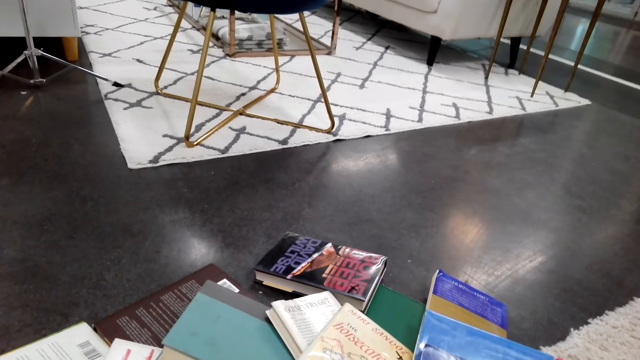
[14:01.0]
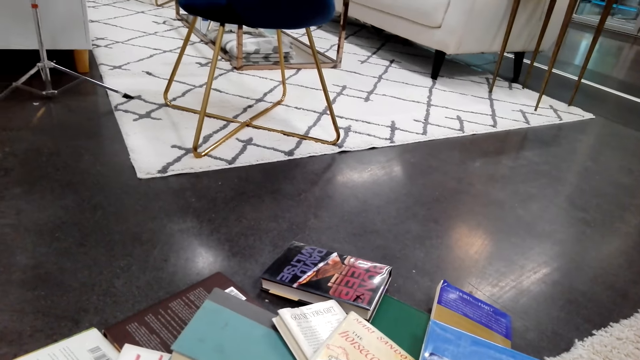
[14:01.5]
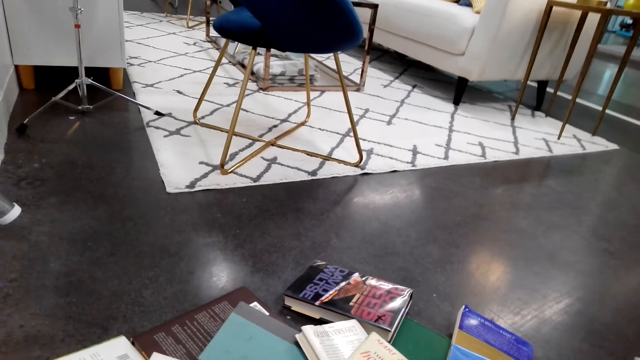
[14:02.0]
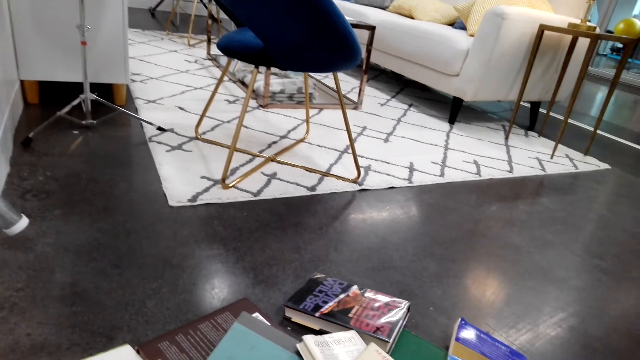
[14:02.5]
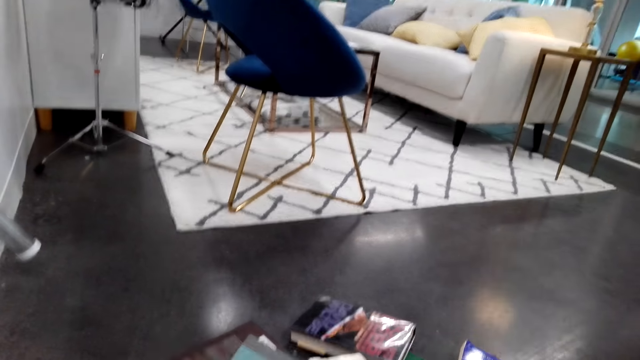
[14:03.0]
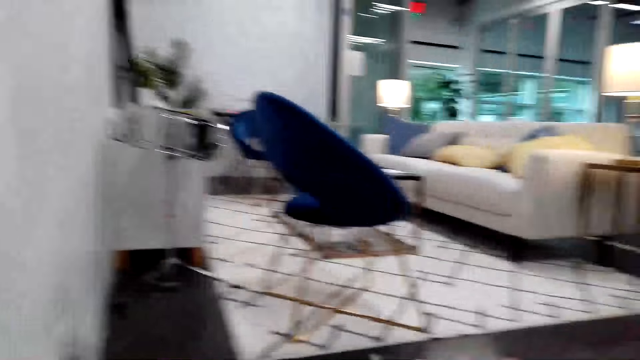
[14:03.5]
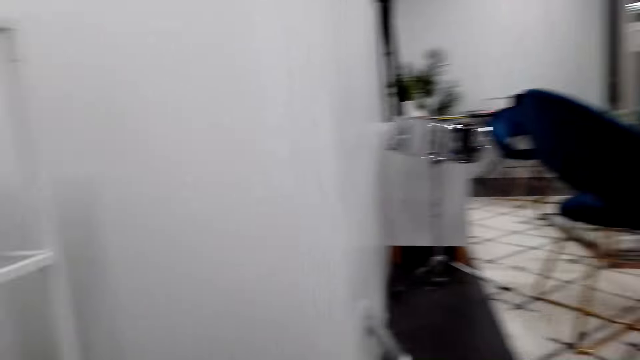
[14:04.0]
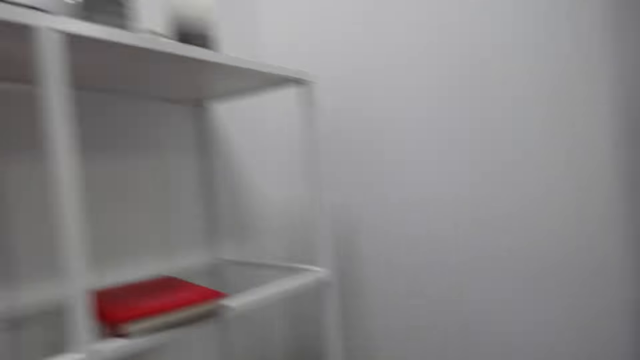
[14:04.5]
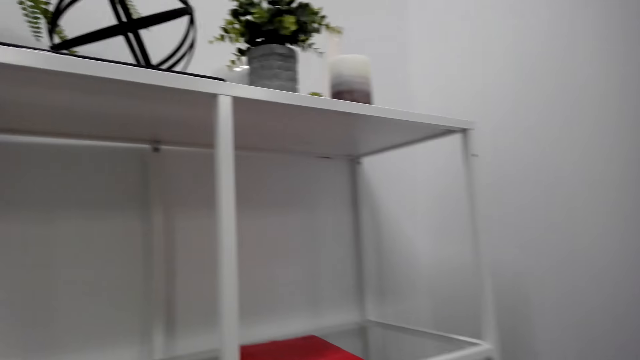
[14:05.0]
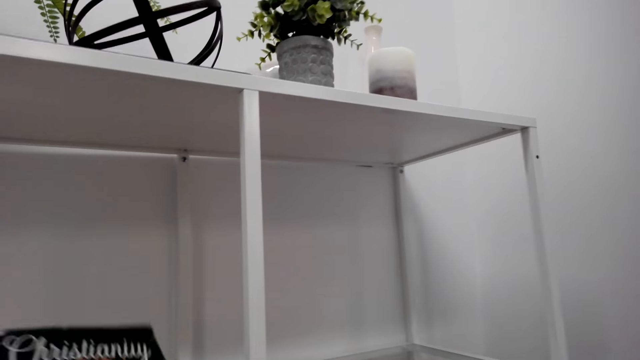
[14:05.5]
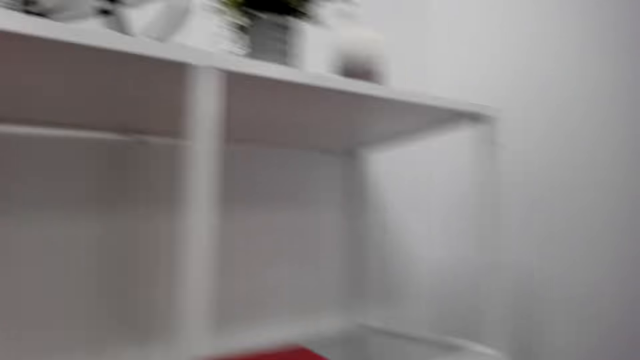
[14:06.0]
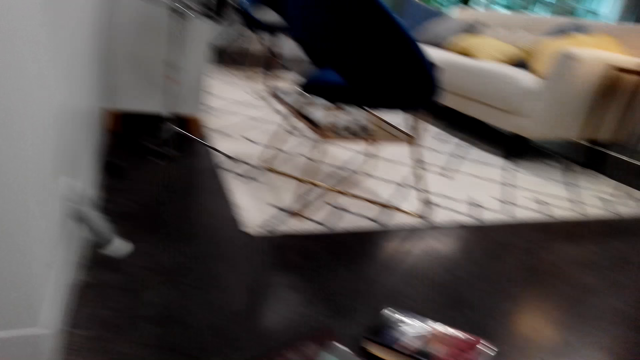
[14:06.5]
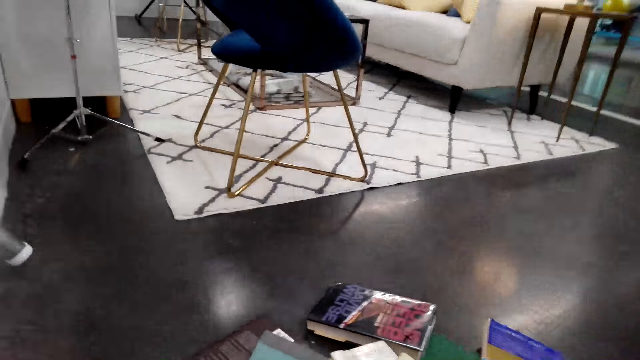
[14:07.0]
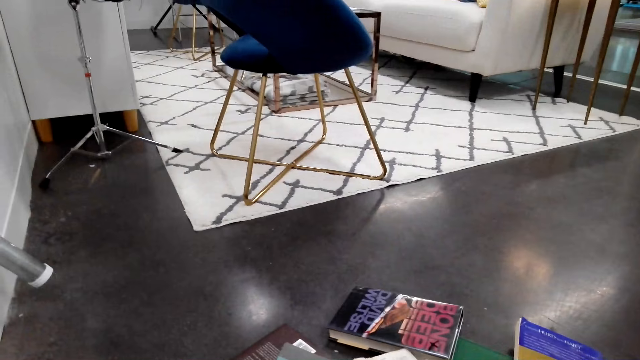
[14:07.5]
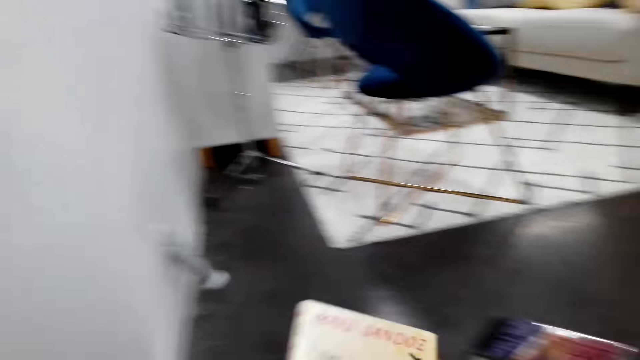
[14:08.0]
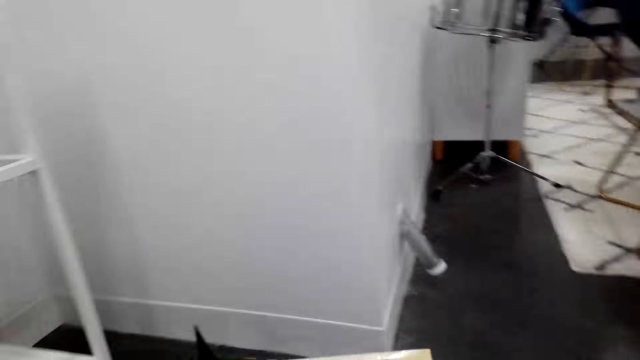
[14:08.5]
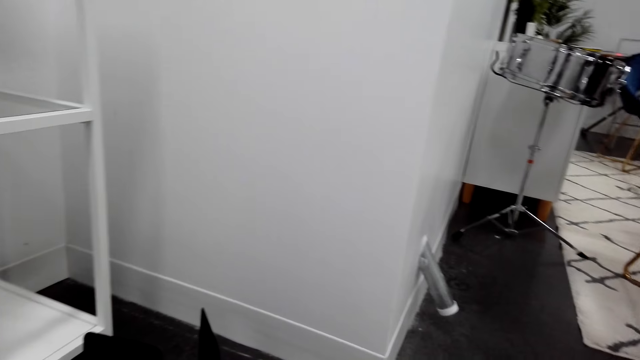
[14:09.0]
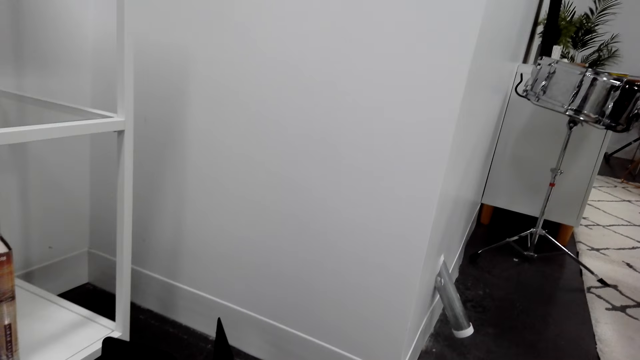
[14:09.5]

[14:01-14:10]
The camera wearer does something. They place the book on the shelf. They take a book on the floor.

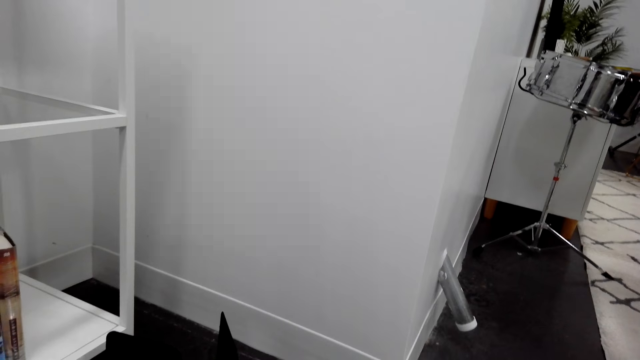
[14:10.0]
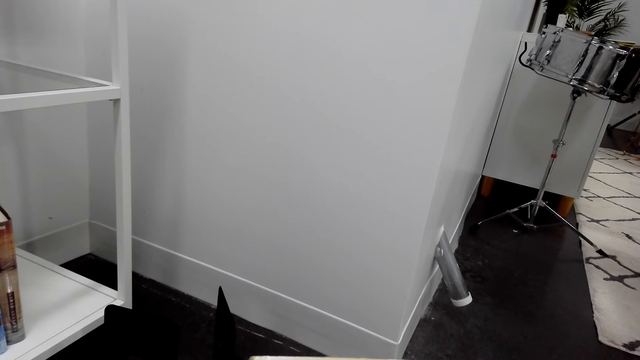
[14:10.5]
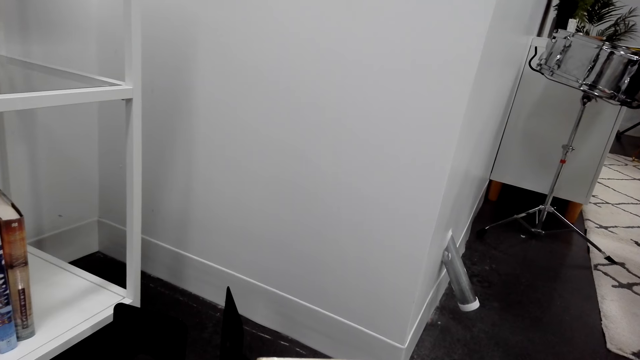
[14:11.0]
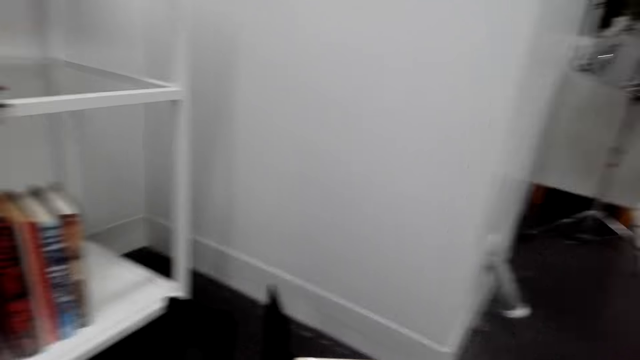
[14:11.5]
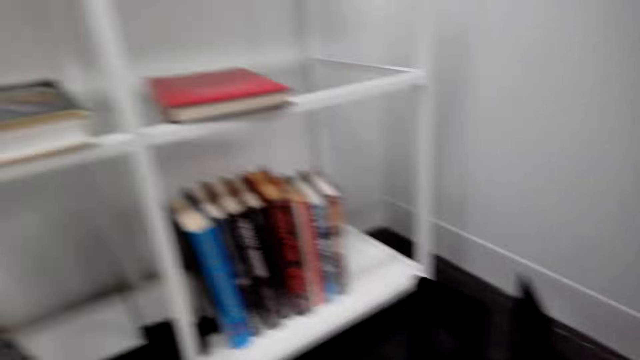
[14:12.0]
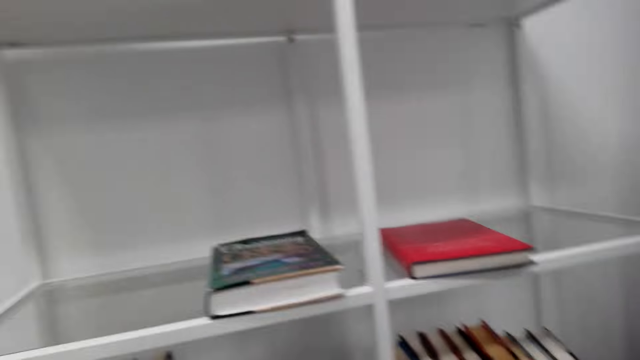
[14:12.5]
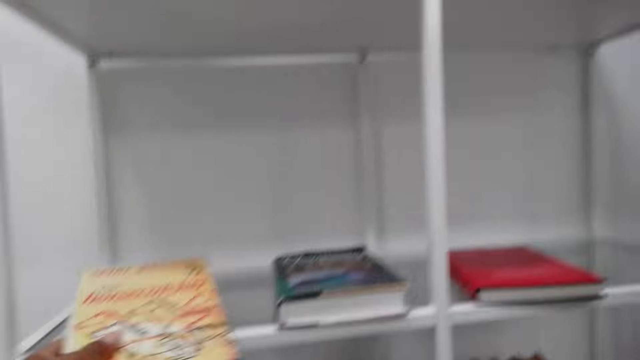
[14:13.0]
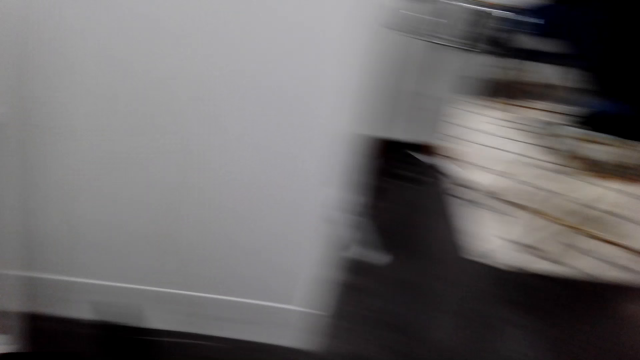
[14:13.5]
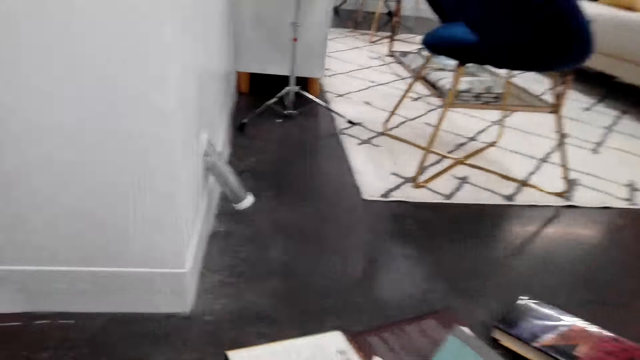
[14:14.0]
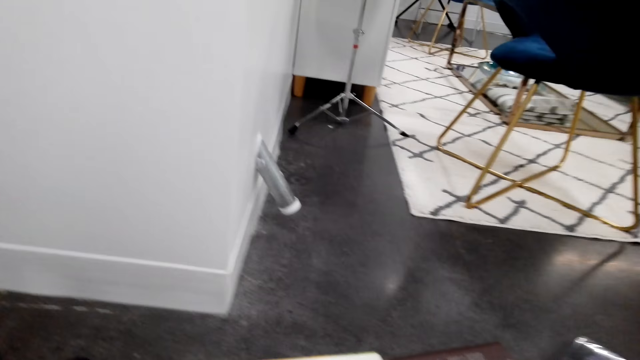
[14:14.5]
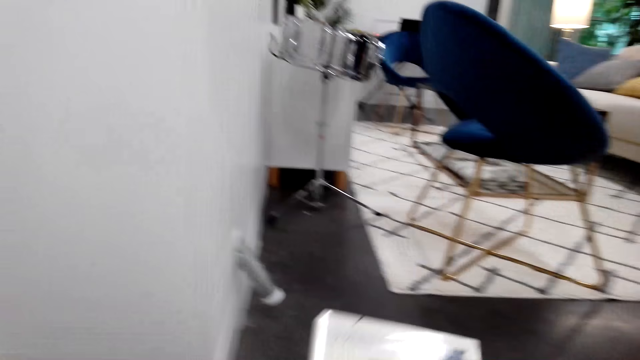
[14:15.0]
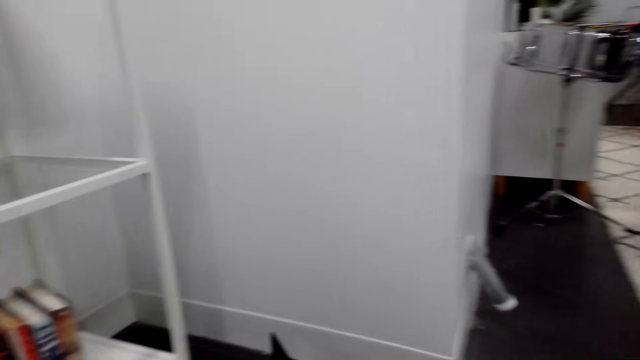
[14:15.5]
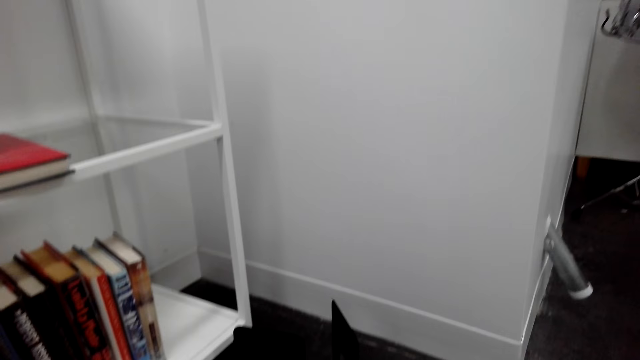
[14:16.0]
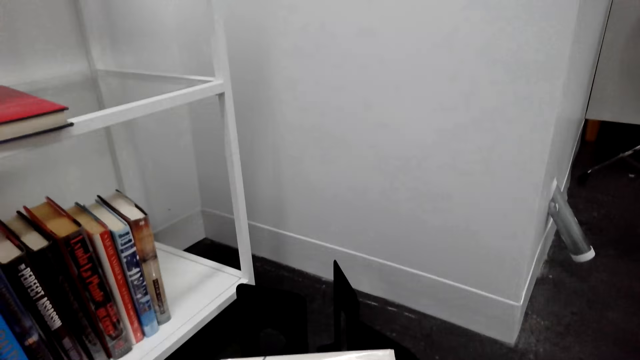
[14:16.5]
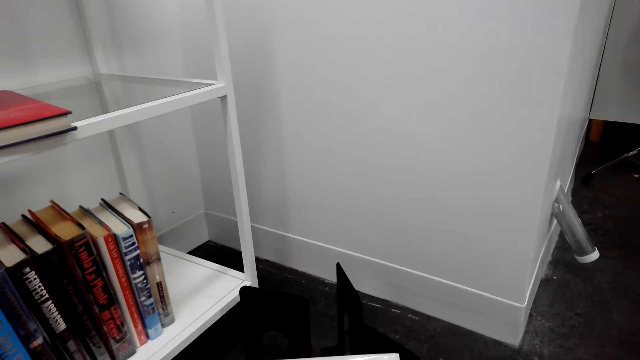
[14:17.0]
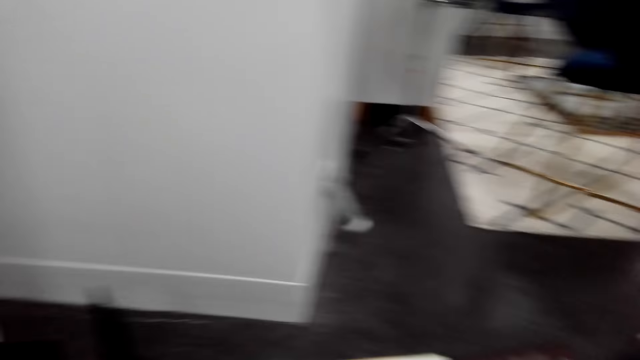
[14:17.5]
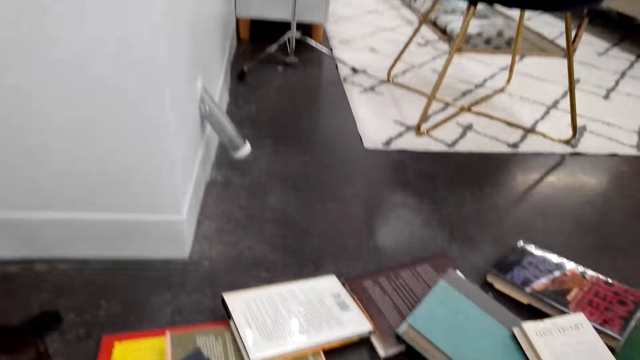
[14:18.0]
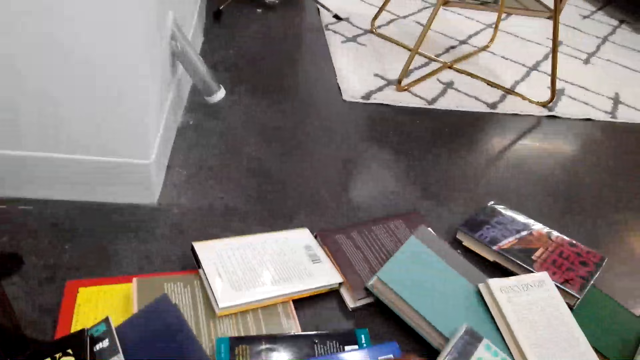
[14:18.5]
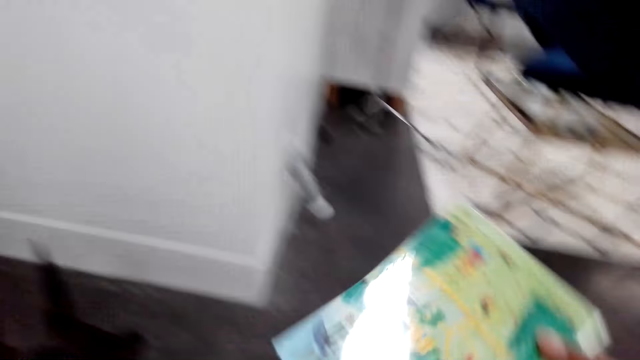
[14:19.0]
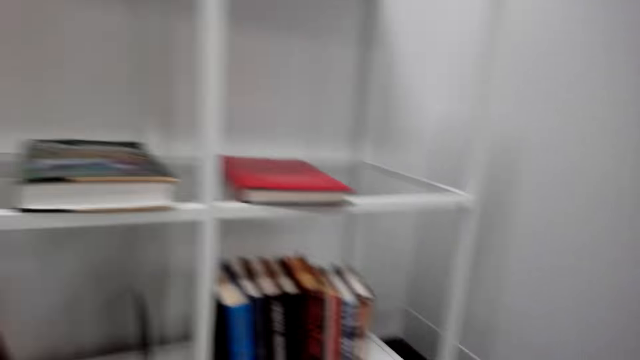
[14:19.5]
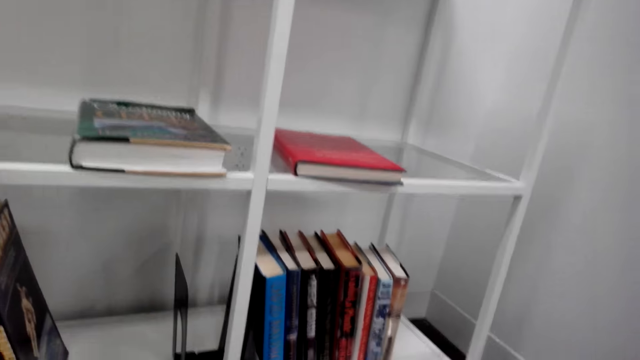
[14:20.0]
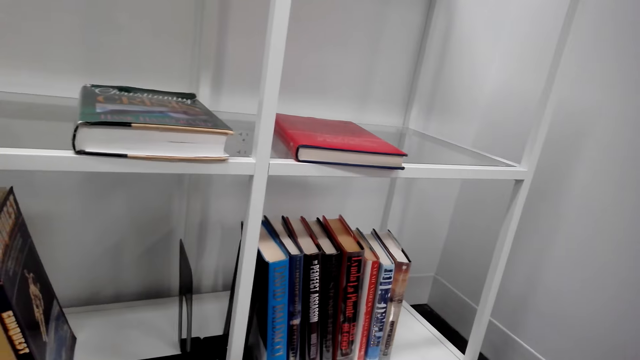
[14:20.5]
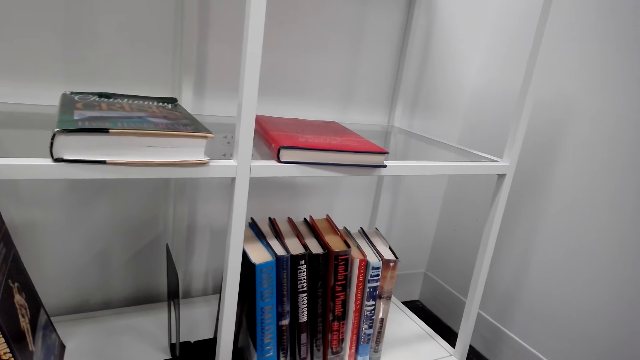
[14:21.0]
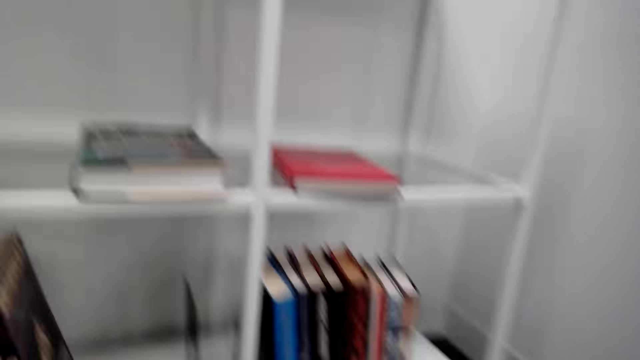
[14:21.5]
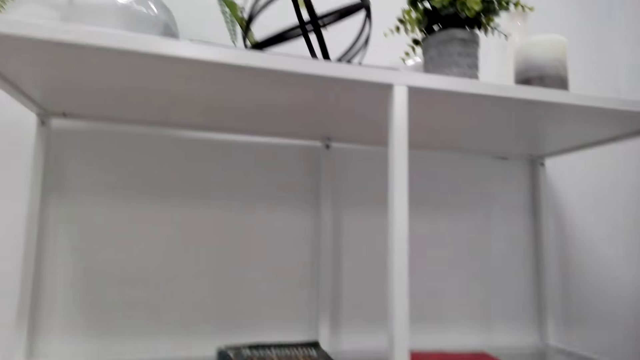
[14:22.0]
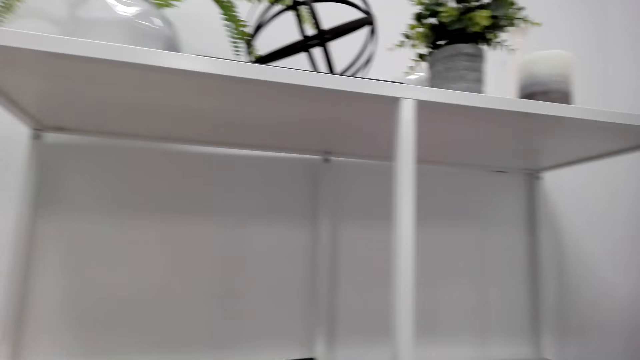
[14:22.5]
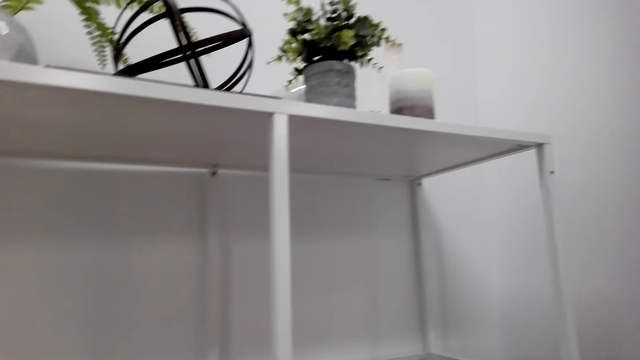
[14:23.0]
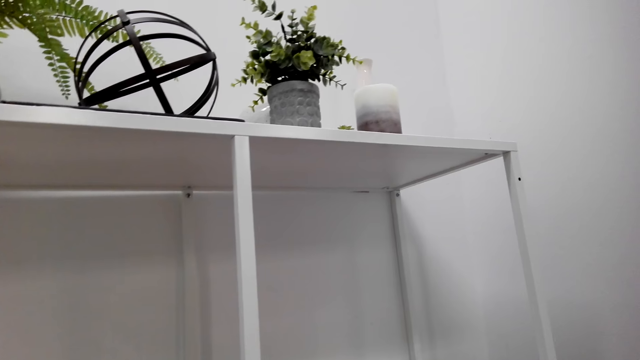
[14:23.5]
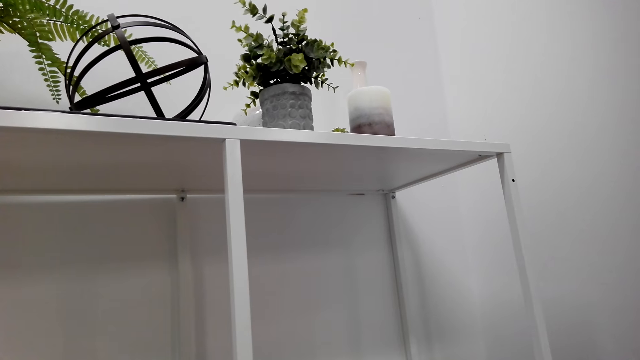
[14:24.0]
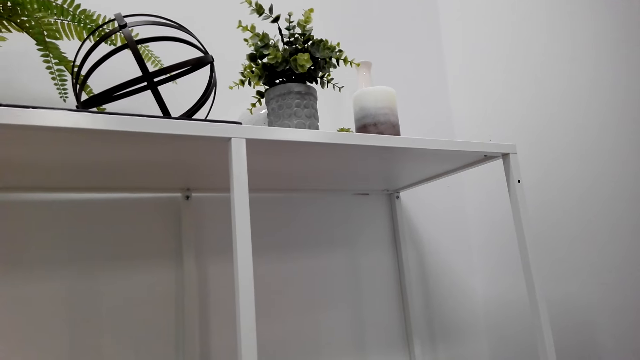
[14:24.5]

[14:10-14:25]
The camera wearer does something. They place the book on the shelf, take a book on the floor, and place the book on top of other books. They look at the book. They take another book on the floor and put the book on top of other books. They look around the shelves.
